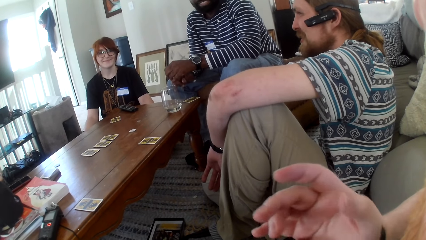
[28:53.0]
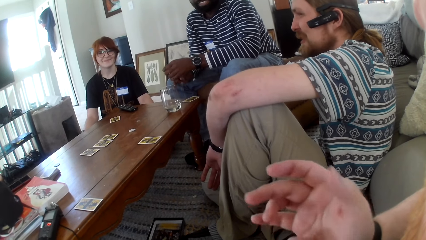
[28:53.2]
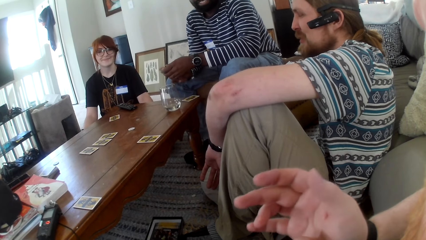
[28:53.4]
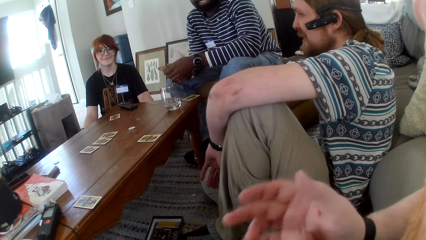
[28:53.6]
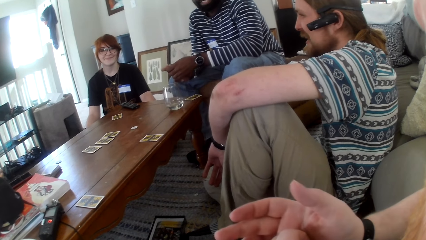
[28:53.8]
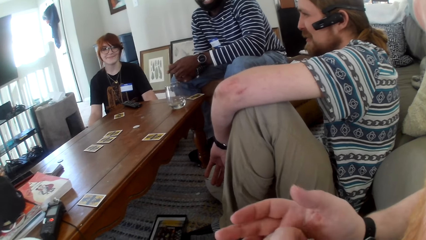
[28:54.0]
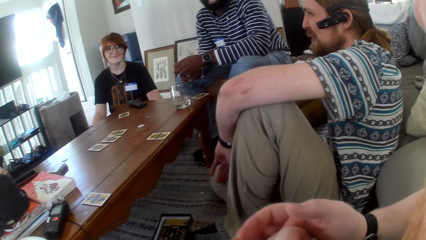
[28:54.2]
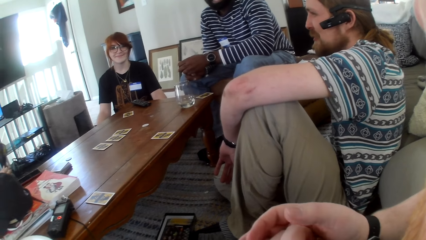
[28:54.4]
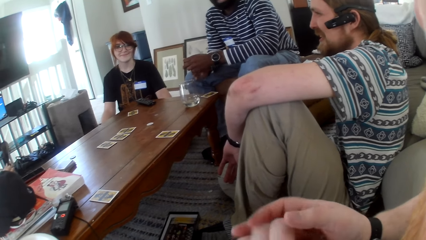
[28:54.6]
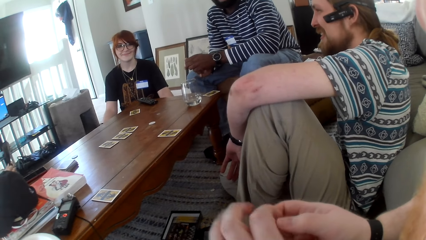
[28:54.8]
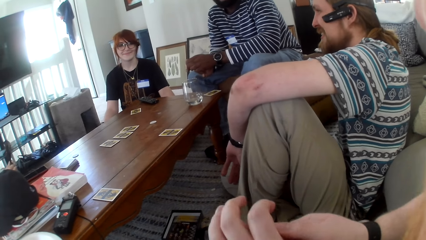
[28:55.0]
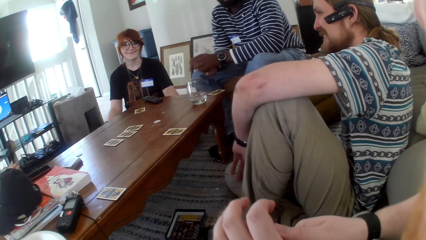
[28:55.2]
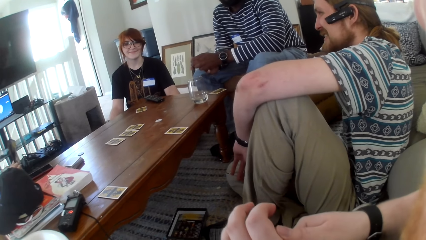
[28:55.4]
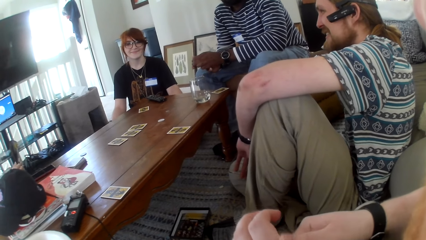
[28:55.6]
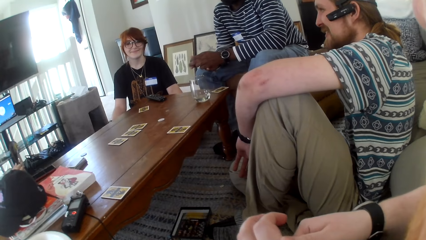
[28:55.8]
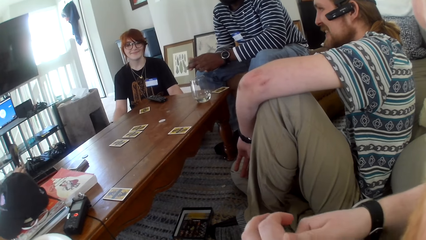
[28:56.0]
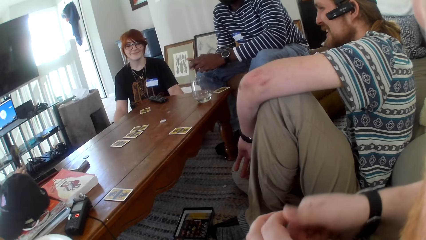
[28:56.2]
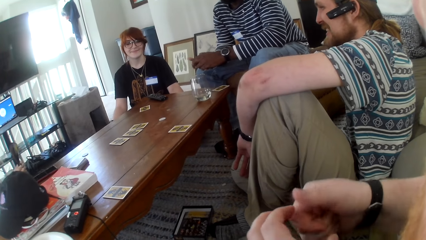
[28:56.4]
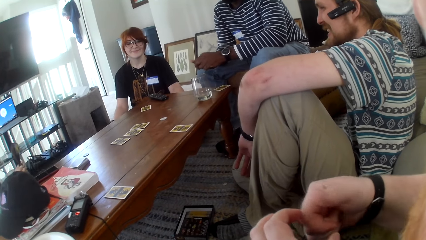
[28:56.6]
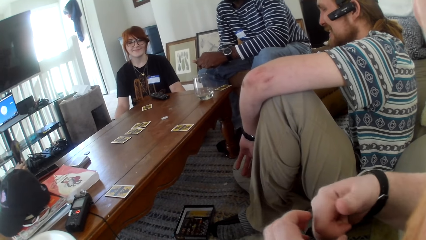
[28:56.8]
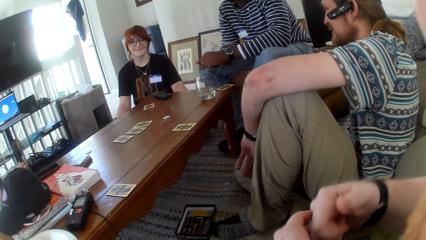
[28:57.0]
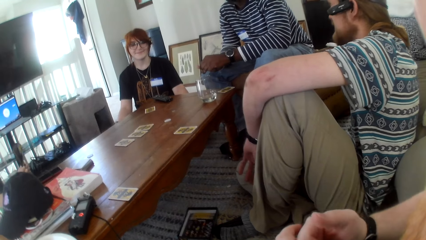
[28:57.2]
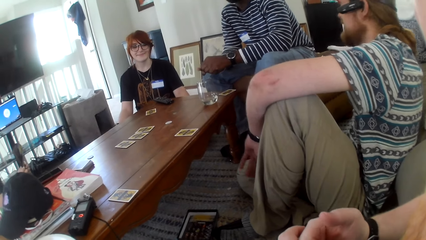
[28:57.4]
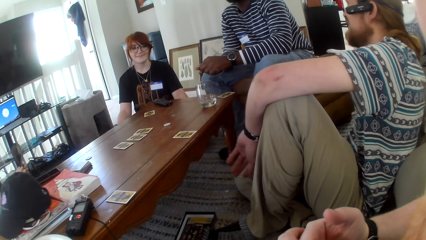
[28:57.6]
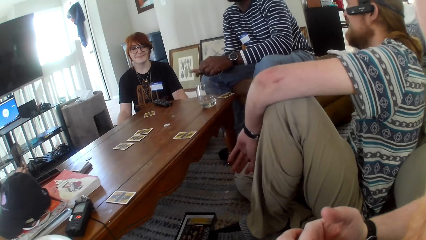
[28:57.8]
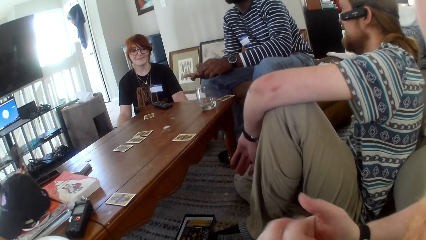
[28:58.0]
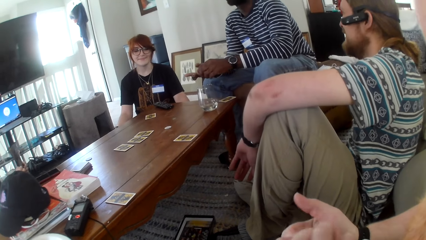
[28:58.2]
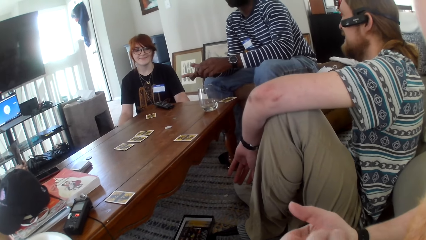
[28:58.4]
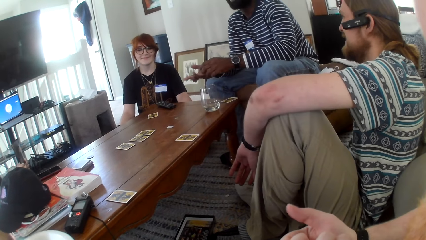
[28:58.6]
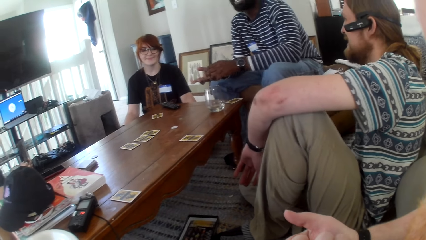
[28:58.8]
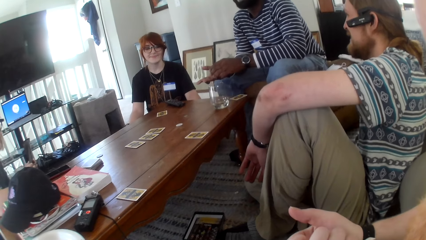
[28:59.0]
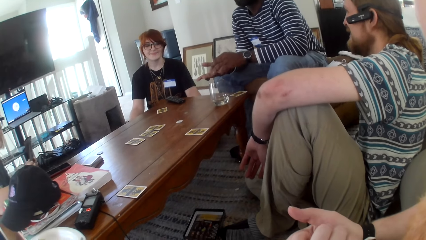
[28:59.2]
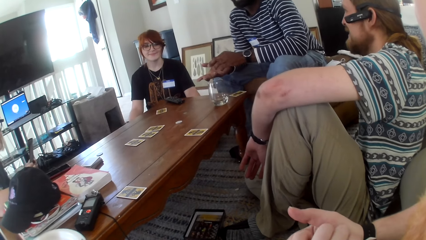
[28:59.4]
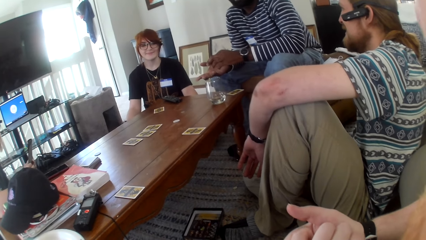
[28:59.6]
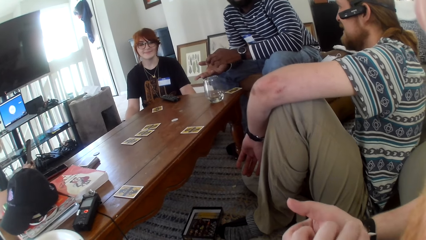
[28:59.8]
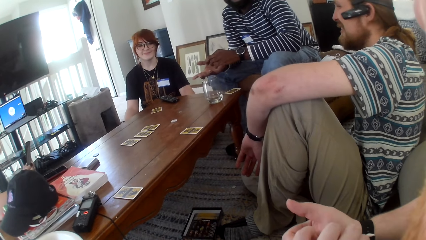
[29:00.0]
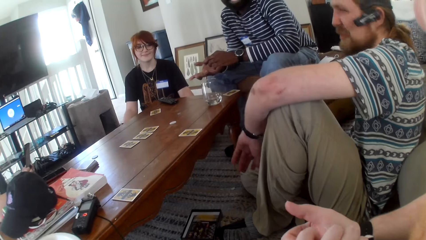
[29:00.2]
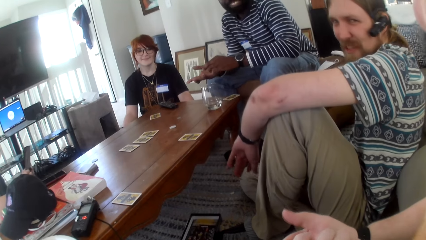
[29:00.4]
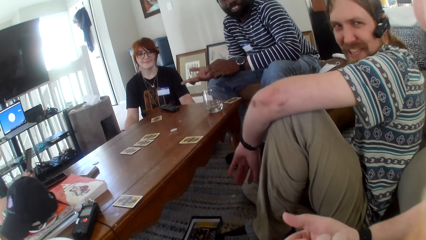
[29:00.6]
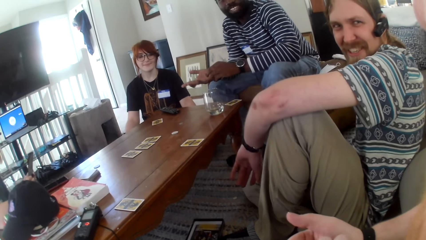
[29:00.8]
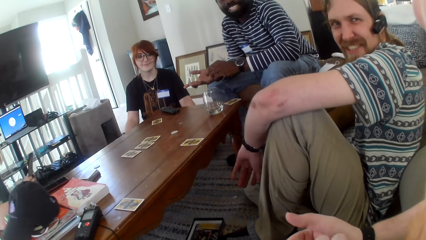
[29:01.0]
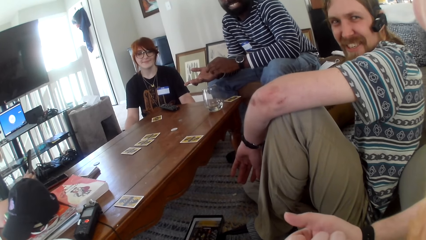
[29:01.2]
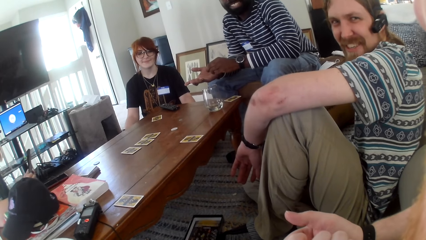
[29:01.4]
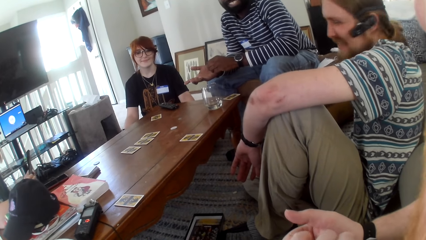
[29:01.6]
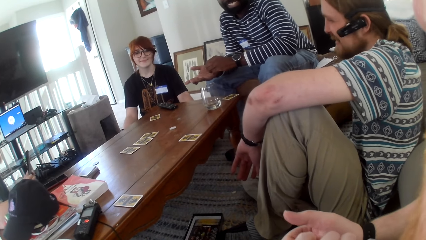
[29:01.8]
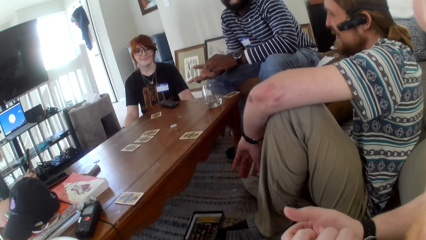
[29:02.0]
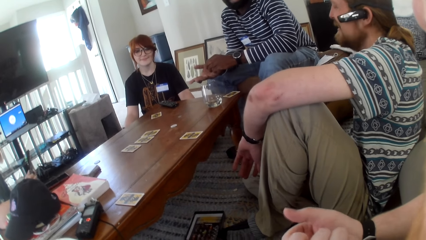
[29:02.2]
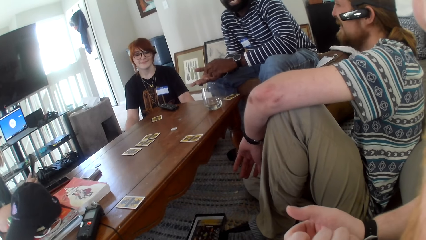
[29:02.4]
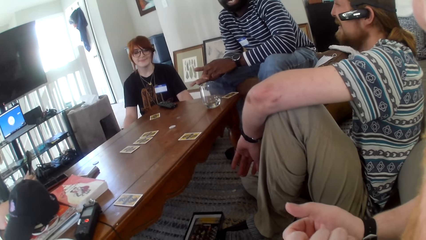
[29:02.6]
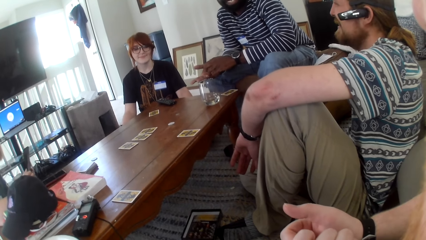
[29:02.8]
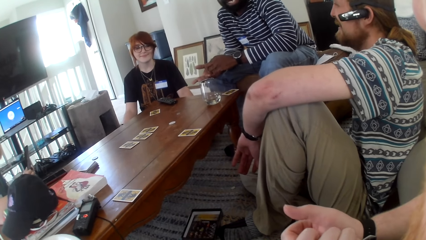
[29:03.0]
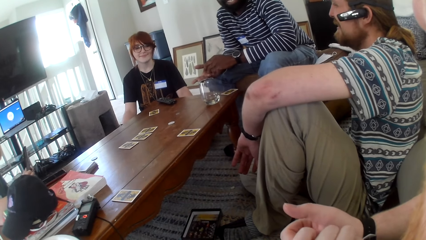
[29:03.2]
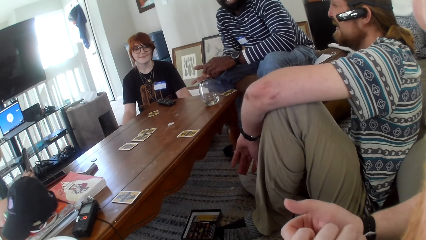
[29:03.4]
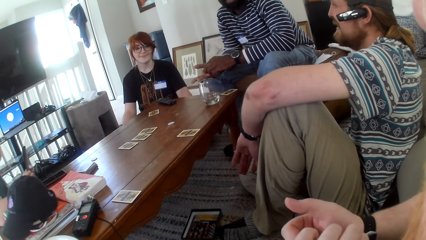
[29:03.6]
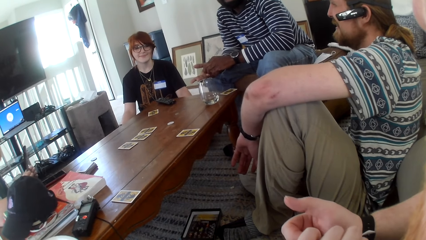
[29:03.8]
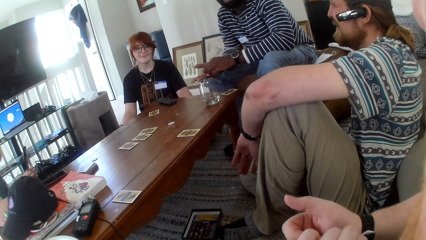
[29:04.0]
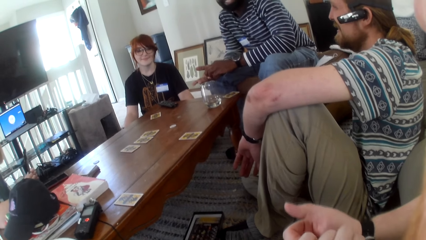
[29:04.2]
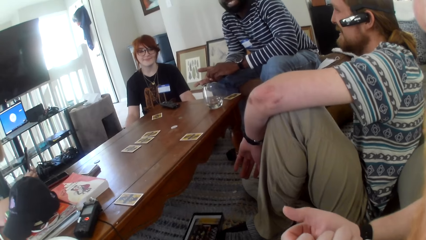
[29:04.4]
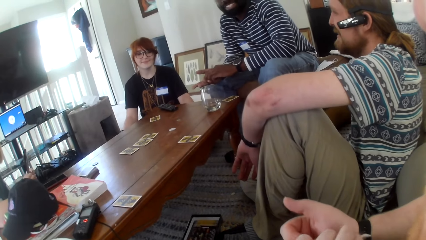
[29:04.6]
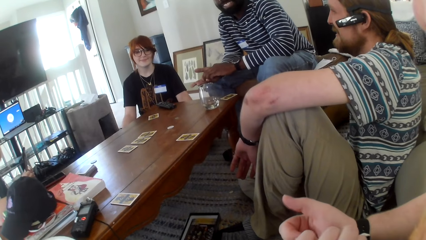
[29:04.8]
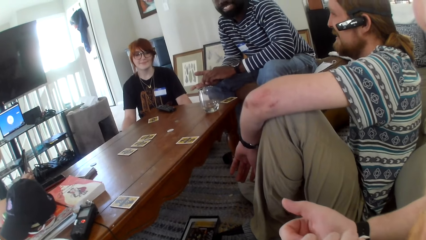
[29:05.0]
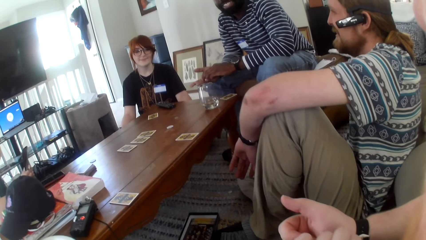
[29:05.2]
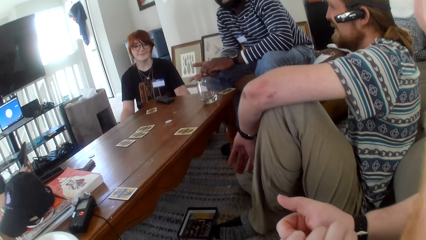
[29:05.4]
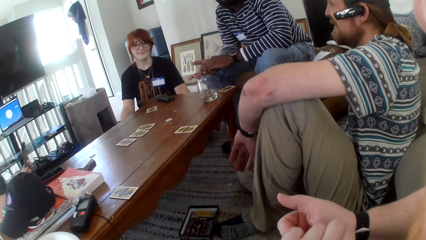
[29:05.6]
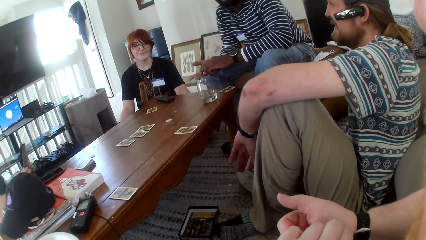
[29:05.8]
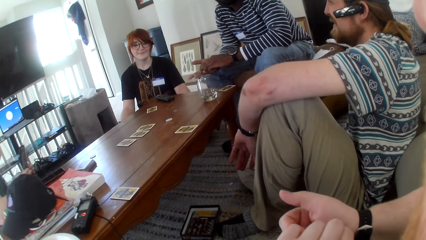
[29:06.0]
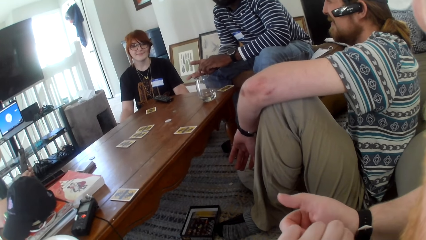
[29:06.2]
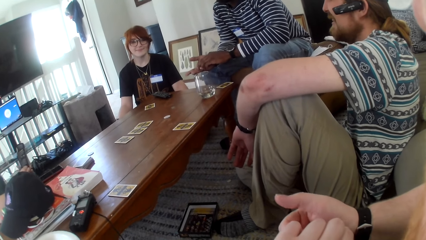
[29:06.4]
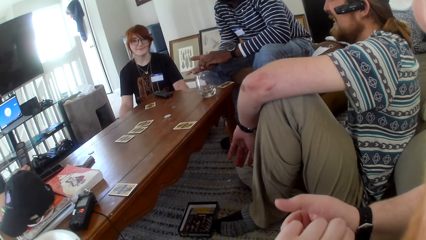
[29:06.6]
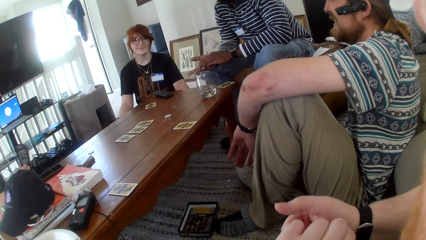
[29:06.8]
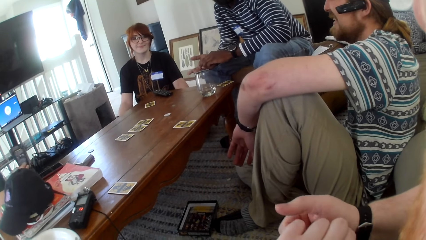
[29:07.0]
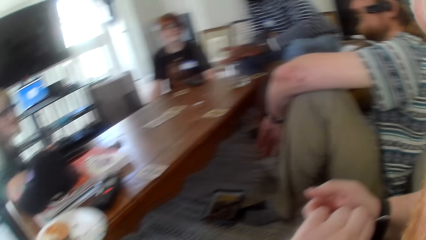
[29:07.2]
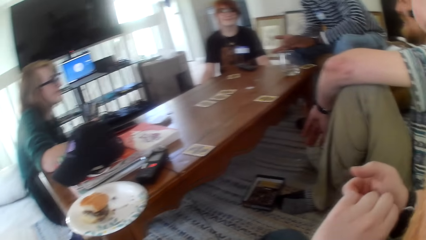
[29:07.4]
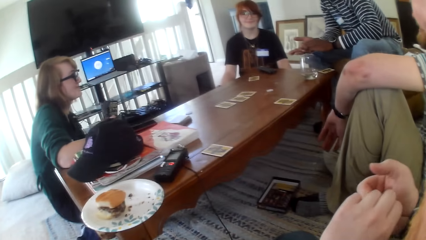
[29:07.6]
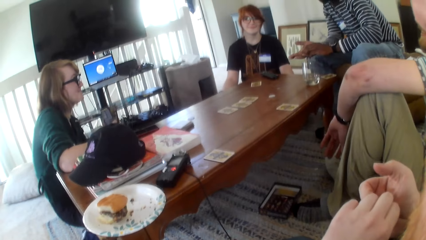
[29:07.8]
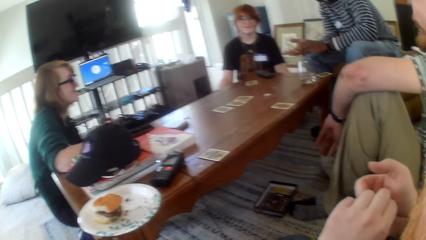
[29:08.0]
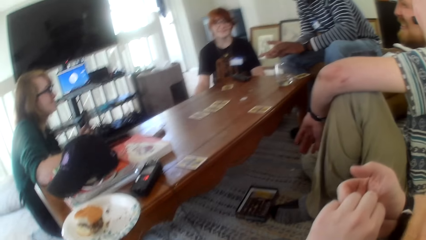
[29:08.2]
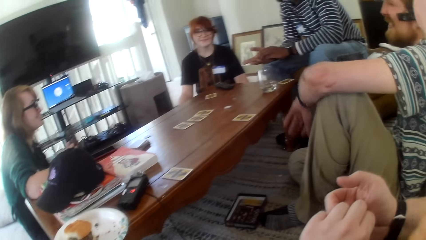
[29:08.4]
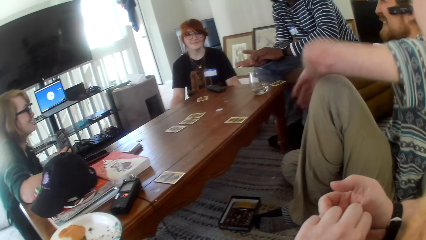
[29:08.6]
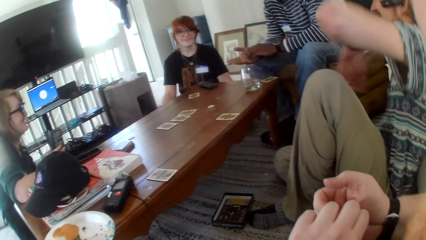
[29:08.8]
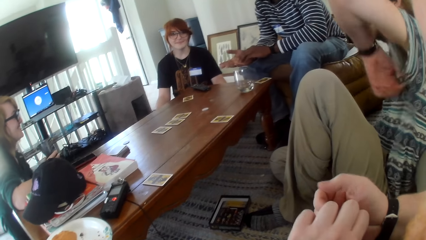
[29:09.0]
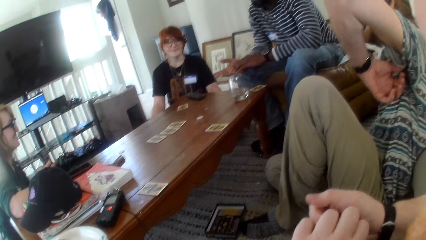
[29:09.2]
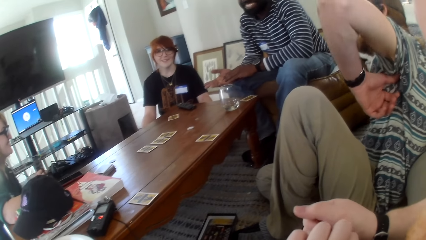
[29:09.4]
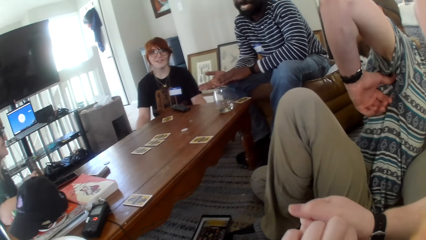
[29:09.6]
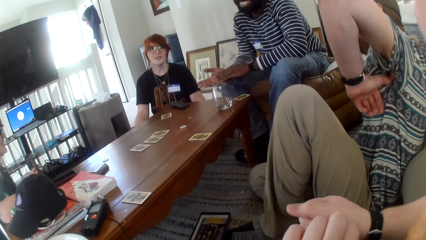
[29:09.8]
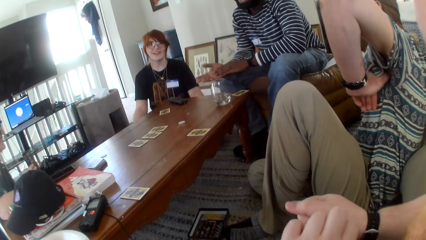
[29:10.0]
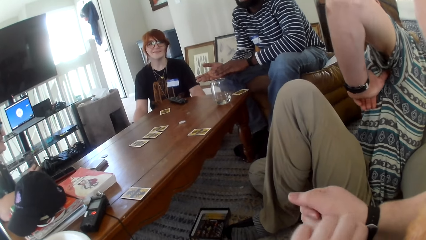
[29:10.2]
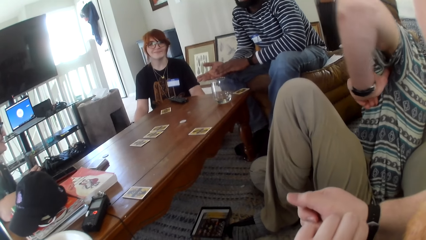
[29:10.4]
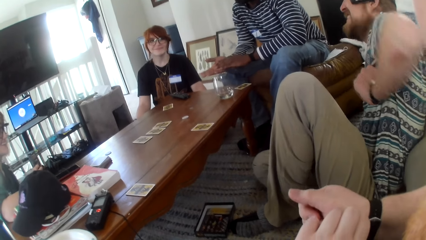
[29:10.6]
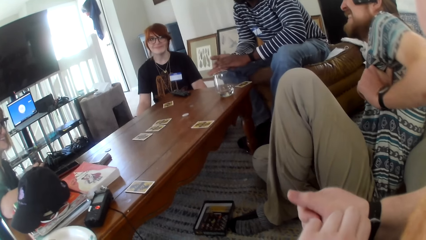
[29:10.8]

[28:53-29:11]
The camera wearer talks. A person talks.
